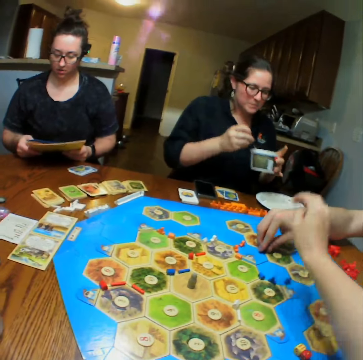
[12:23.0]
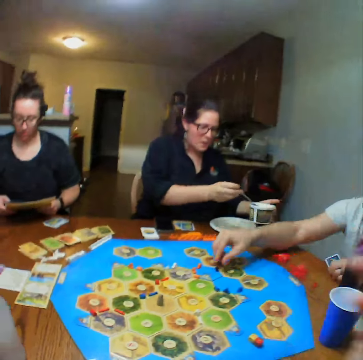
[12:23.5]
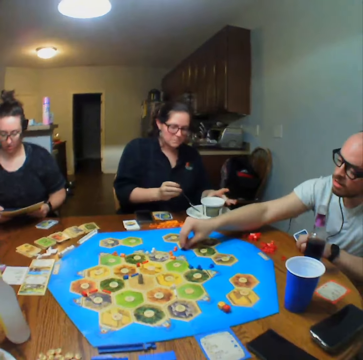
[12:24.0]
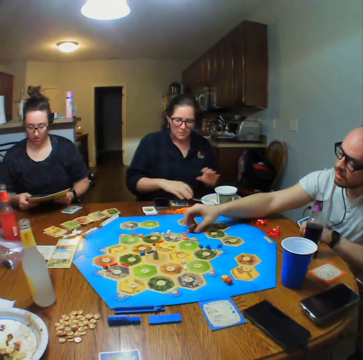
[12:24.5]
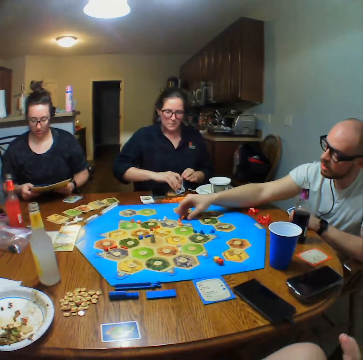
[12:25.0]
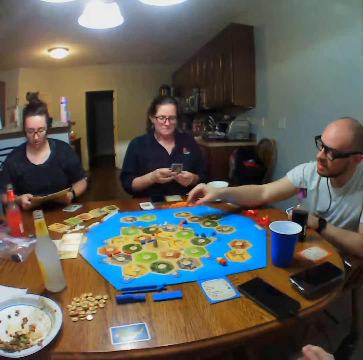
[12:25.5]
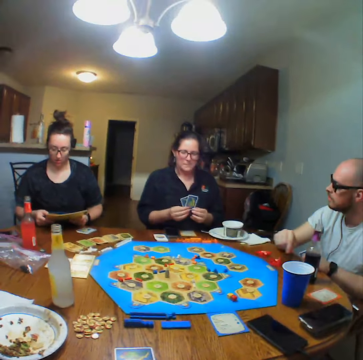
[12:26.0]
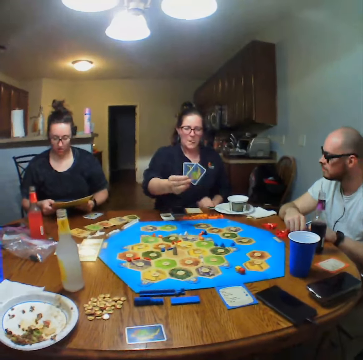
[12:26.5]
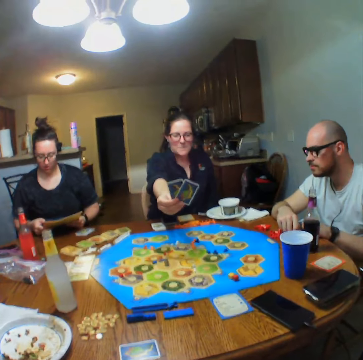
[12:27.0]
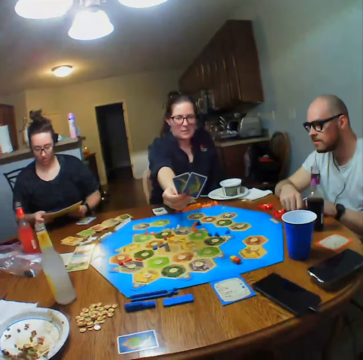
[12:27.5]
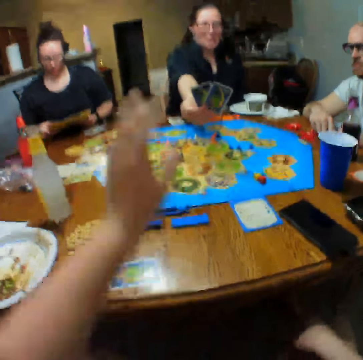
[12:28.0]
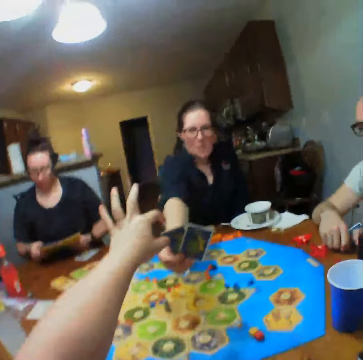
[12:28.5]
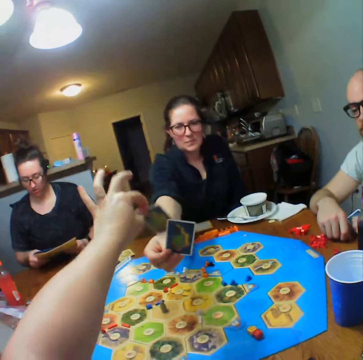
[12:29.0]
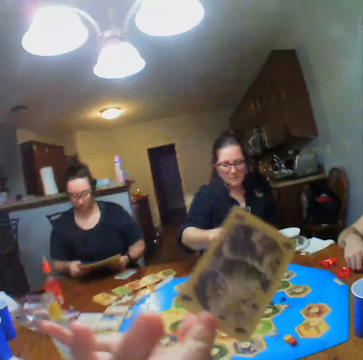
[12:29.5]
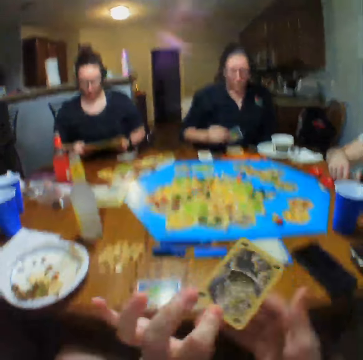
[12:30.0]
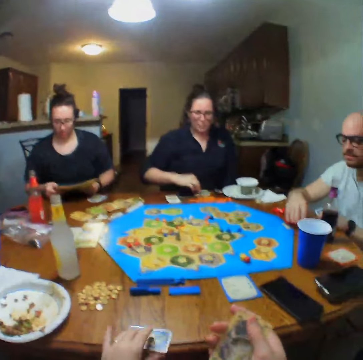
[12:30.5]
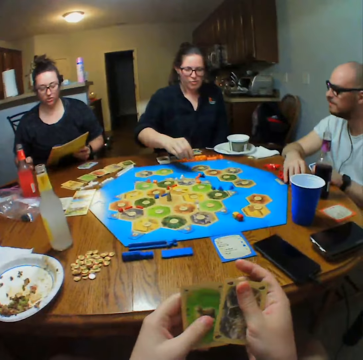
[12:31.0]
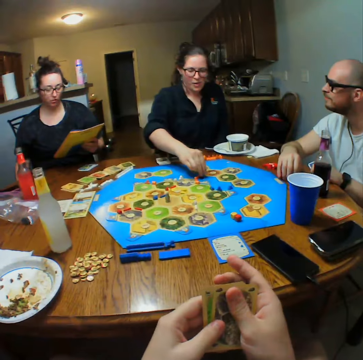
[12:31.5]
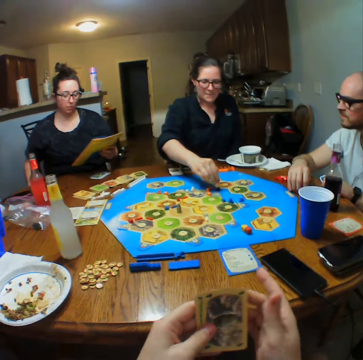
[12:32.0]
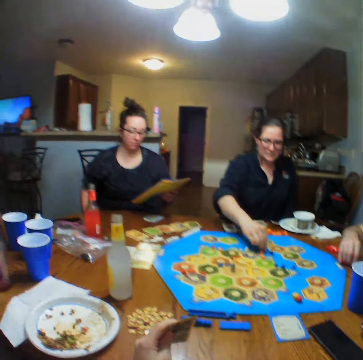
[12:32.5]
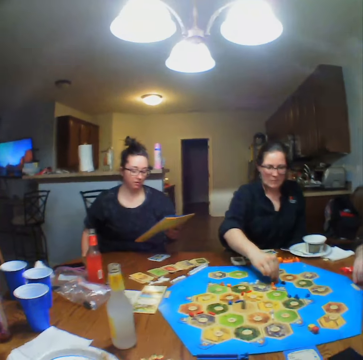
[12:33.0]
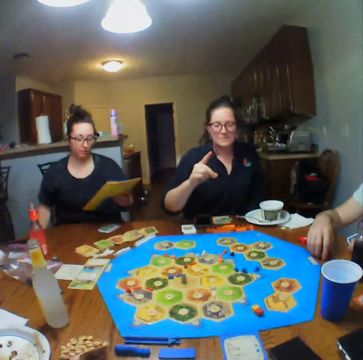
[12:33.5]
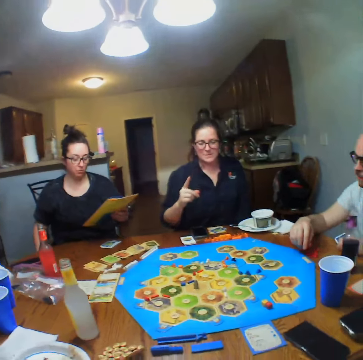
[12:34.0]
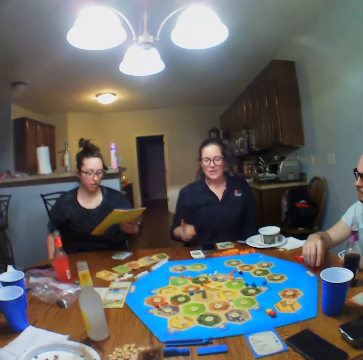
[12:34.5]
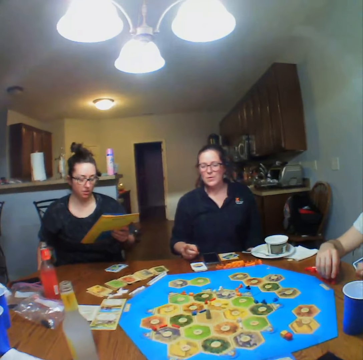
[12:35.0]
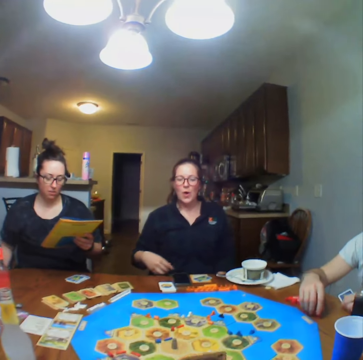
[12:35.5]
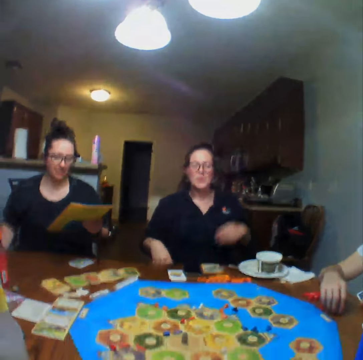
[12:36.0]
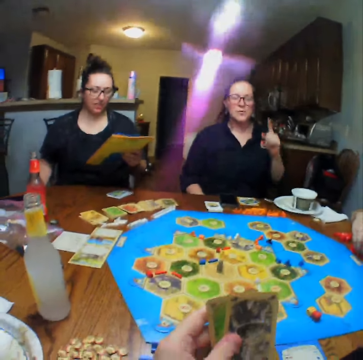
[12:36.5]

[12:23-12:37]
A man plays the poker. The man adjusts the blocks on the board. A woman places the tin of food on the table. The woman picks the cards from the table and gives the camera wearer the cards. The camera wearer picks a card from the woman. They look at the card. The woman moves a block on the board and talks.

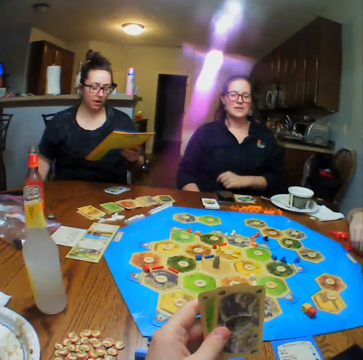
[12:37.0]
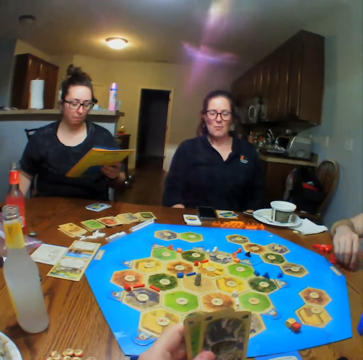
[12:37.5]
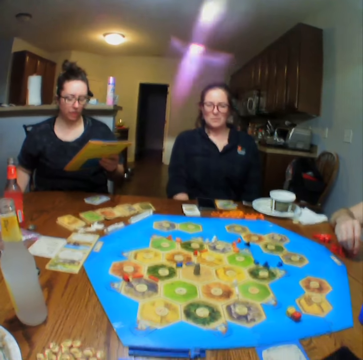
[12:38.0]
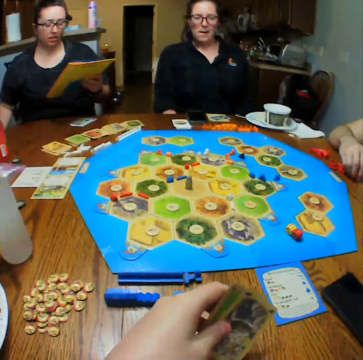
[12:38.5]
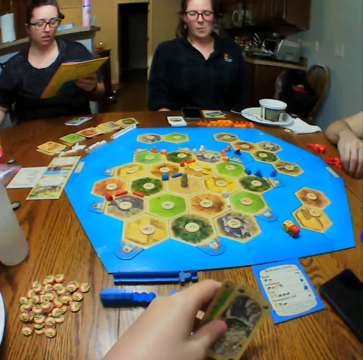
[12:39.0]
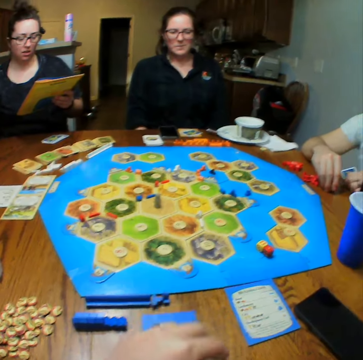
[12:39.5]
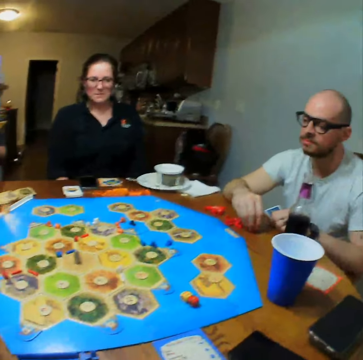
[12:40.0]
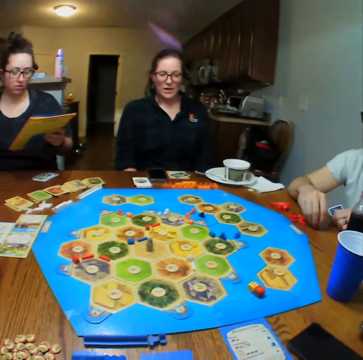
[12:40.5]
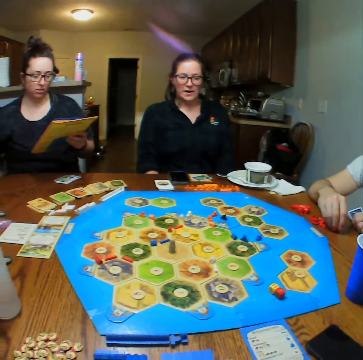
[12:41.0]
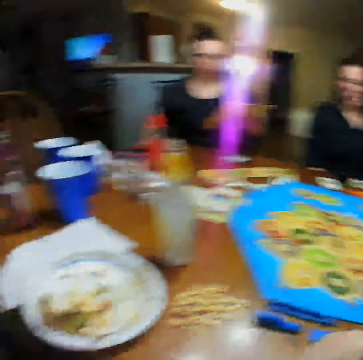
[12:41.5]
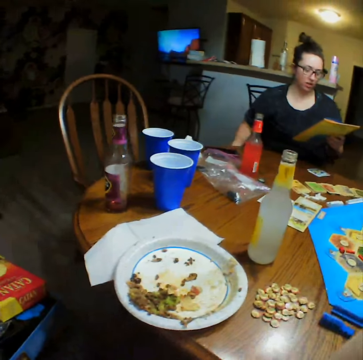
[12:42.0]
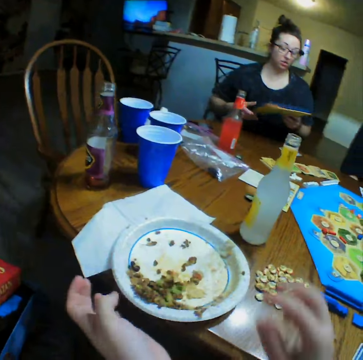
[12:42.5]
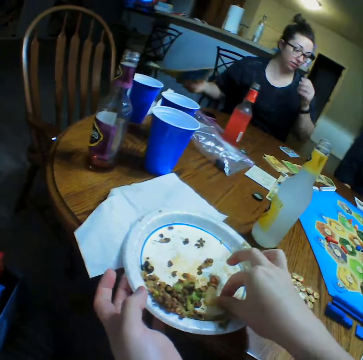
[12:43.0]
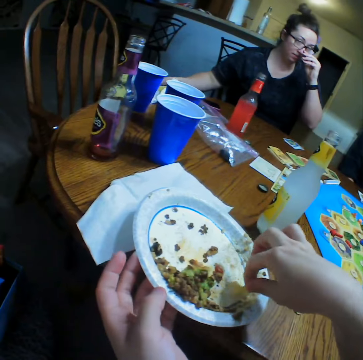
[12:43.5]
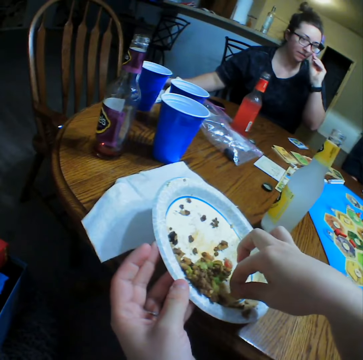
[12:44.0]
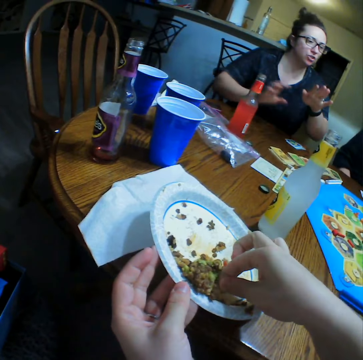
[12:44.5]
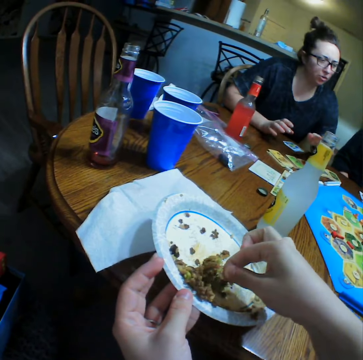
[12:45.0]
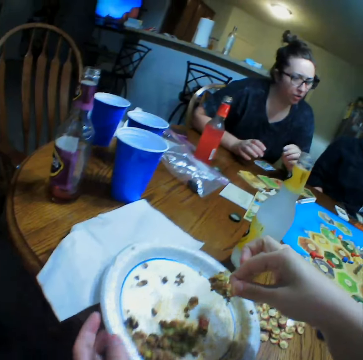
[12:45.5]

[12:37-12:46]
The camera wearer looks around. They eat. They take food from the plate. A woman places a book on the chair.

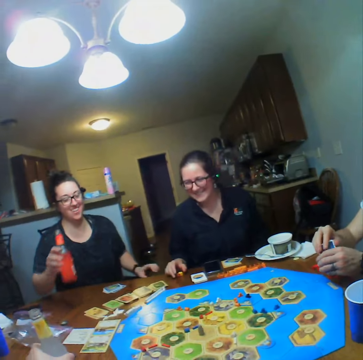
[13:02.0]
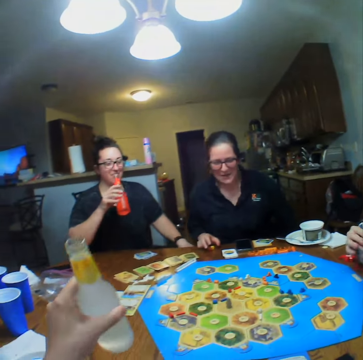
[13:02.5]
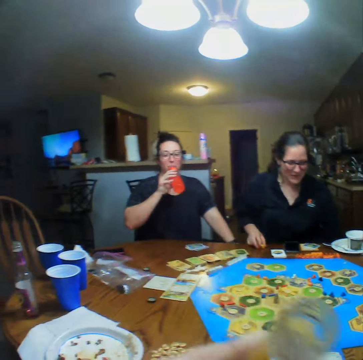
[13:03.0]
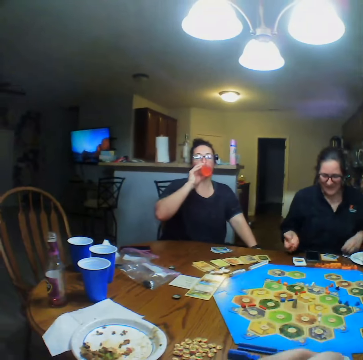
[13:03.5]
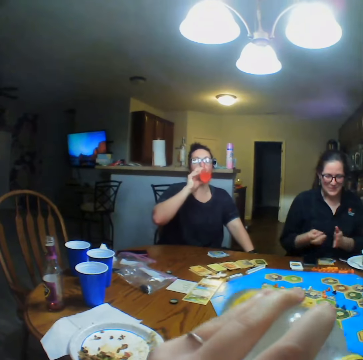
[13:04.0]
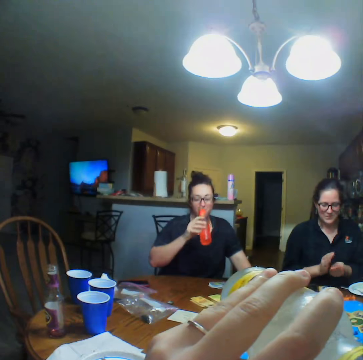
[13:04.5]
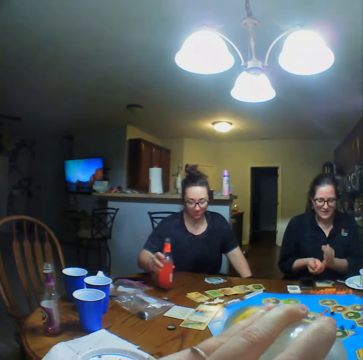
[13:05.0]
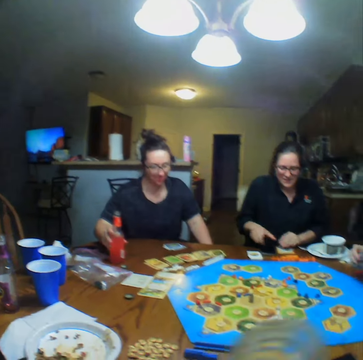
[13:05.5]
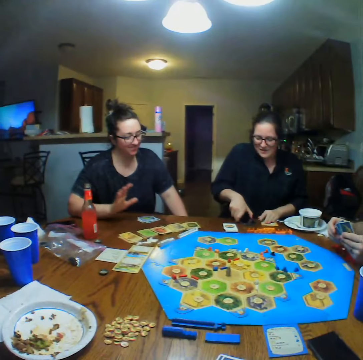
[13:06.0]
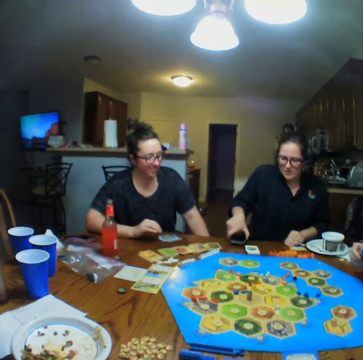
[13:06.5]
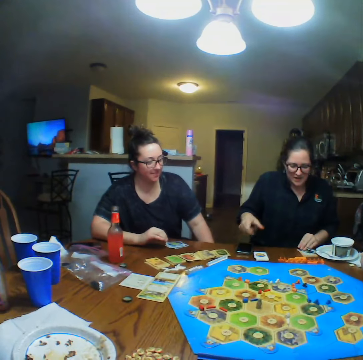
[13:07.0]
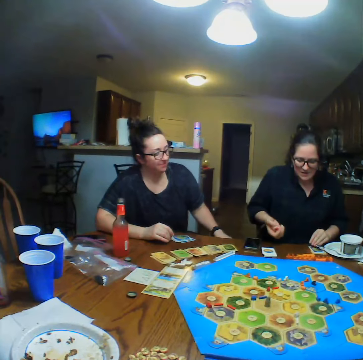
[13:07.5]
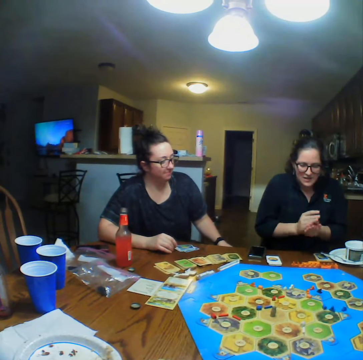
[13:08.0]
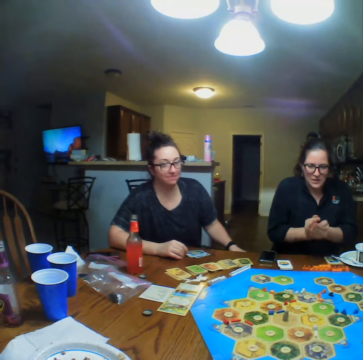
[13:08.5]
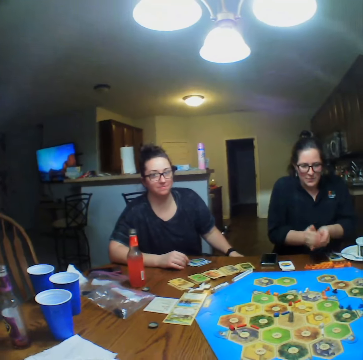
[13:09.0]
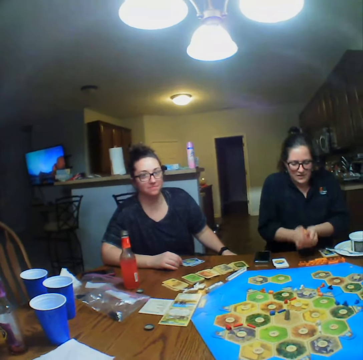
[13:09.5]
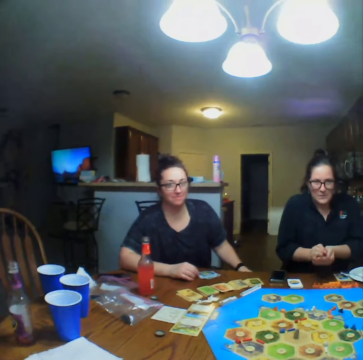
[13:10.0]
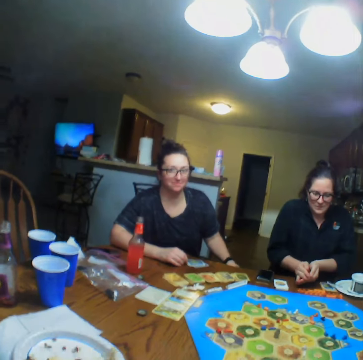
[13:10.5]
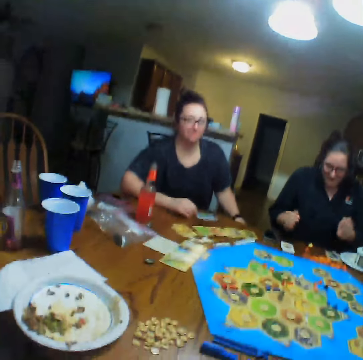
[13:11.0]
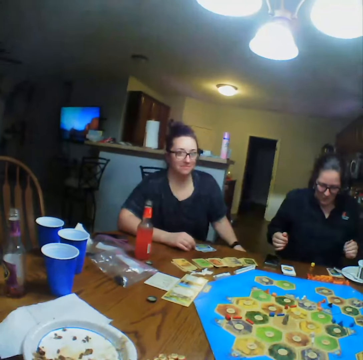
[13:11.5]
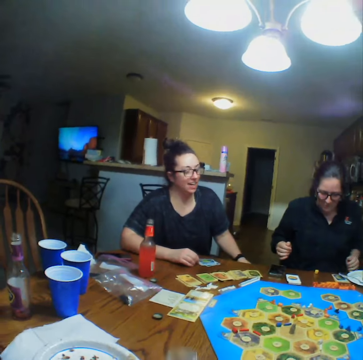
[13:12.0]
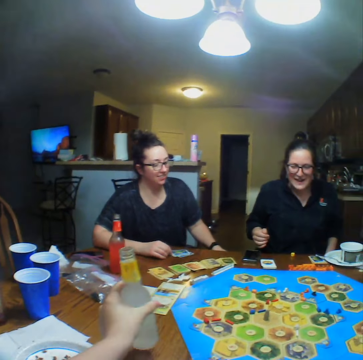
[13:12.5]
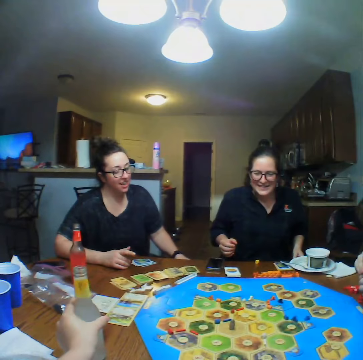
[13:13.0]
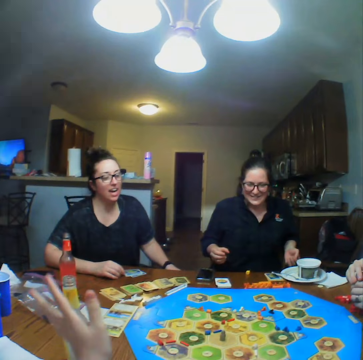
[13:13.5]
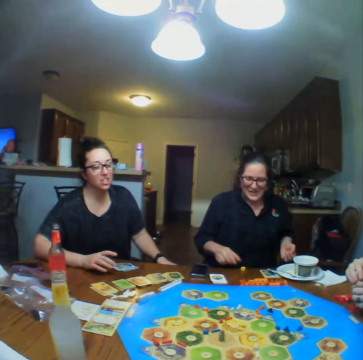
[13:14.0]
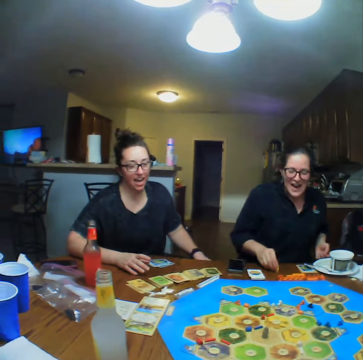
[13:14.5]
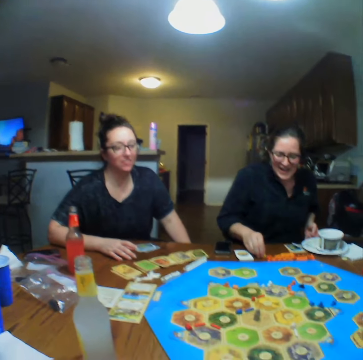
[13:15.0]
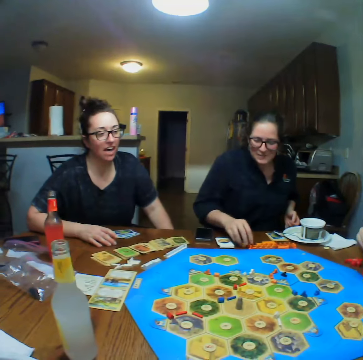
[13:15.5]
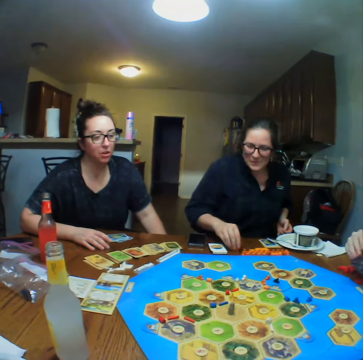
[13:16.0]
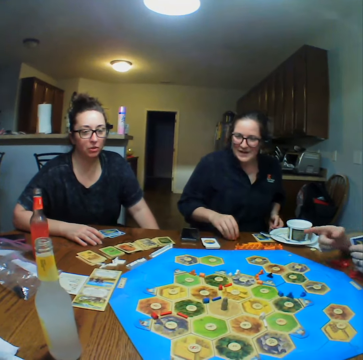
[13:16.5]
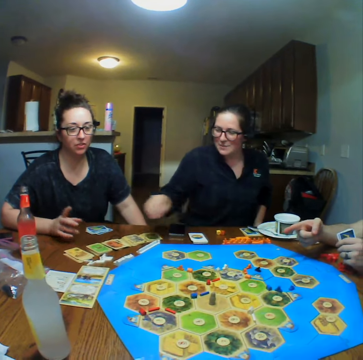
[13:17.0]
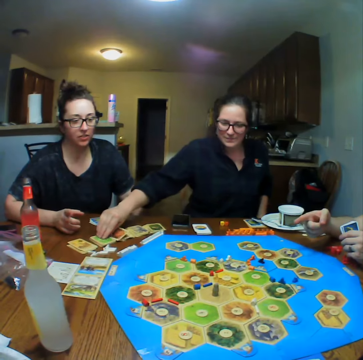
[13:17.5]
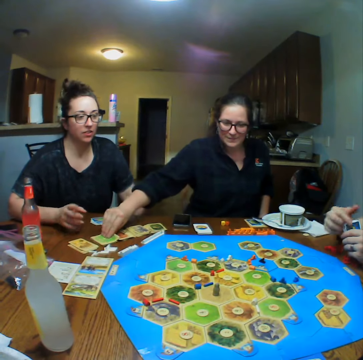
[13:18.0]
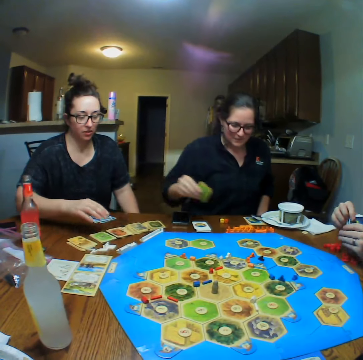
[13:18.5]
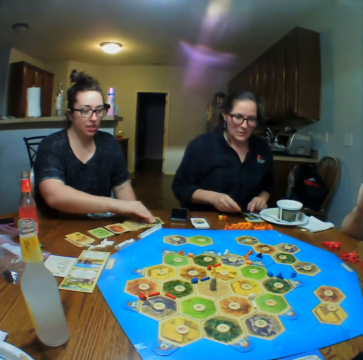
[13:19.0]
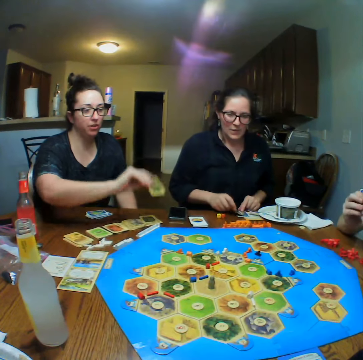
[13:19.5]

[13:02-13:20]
The camera wearer drinks the lemonade. A woman drinks the lemonade and places the bottle of lemonade on the table. Another woman shakes the dice in her hand and throws the dice on the table. The camera wearer places the bottle of lemonade on the table. The first woman talks. The other woman picks a card from the table. The first woman picks a card from the table. The other woman places the card on the table.
